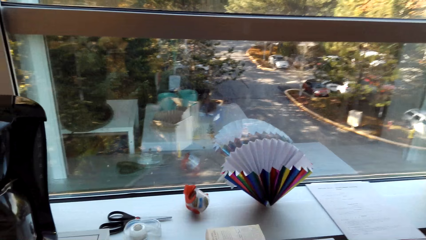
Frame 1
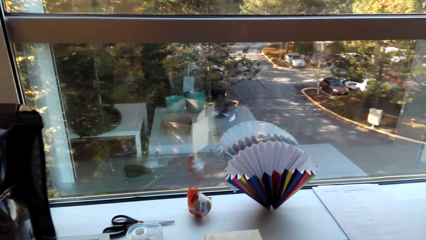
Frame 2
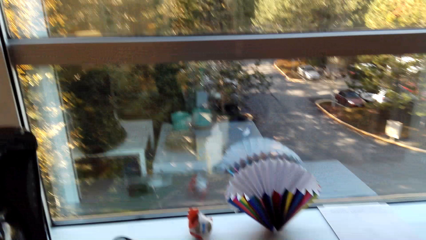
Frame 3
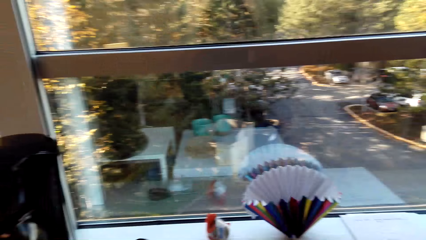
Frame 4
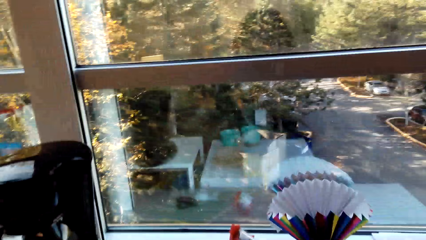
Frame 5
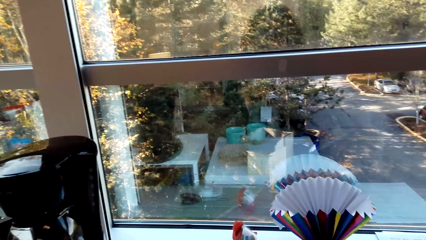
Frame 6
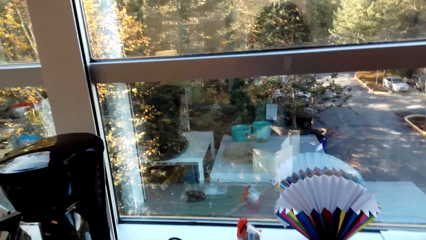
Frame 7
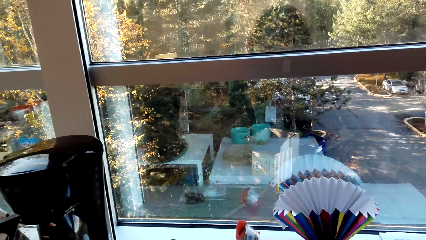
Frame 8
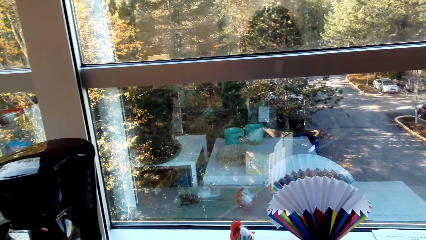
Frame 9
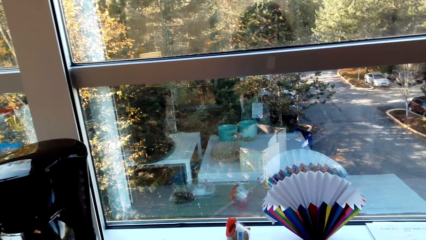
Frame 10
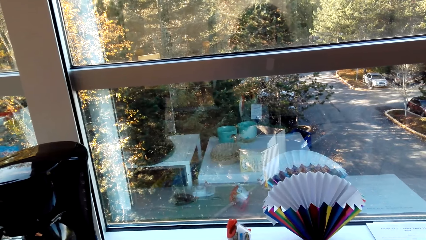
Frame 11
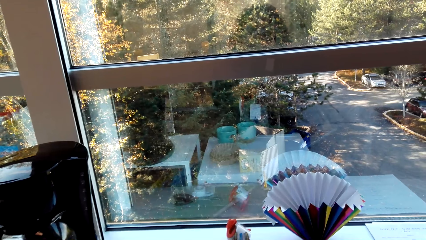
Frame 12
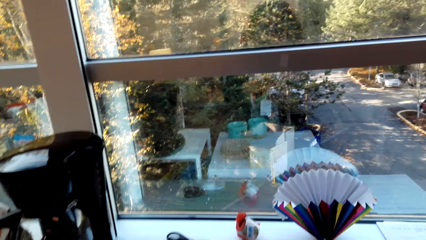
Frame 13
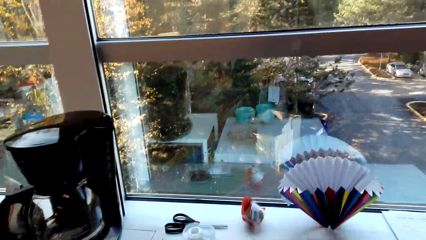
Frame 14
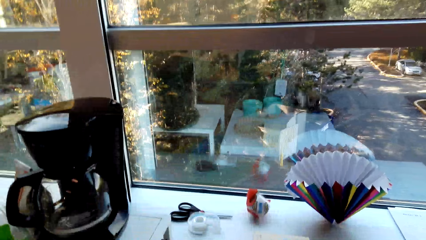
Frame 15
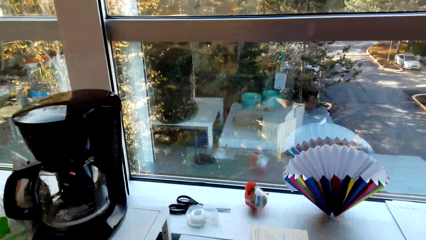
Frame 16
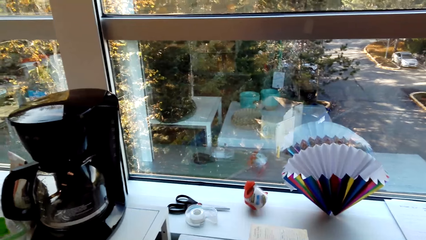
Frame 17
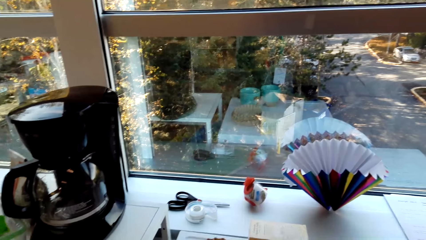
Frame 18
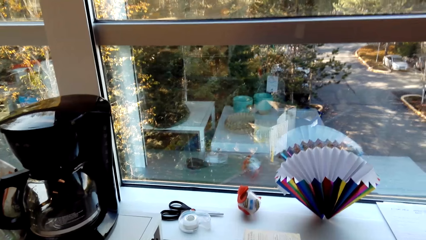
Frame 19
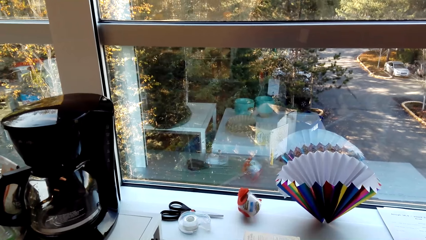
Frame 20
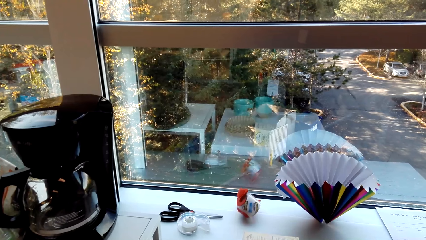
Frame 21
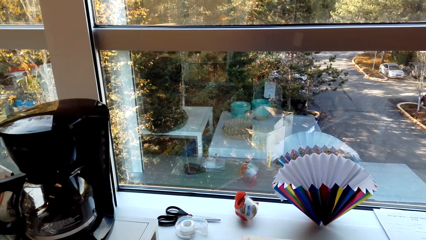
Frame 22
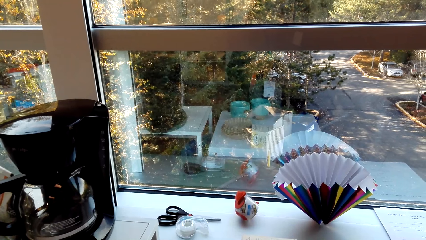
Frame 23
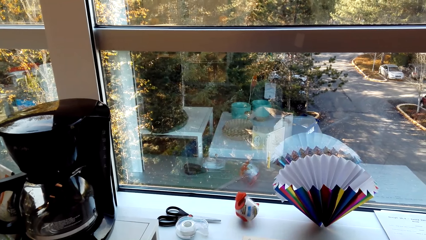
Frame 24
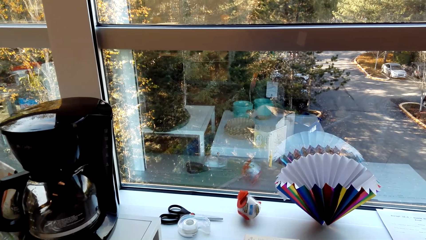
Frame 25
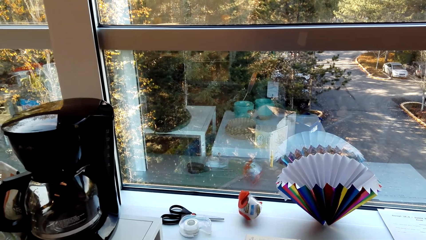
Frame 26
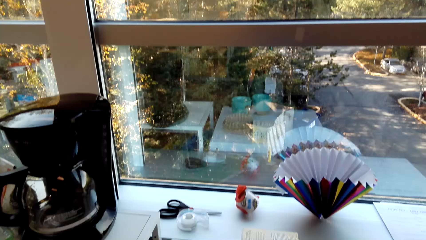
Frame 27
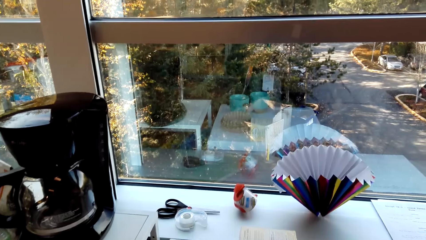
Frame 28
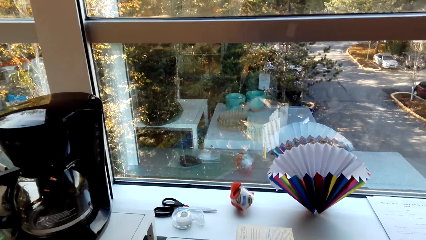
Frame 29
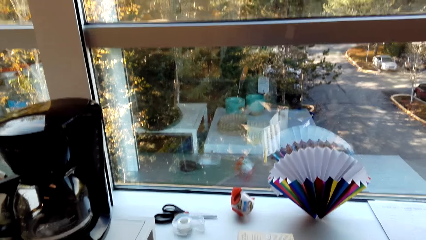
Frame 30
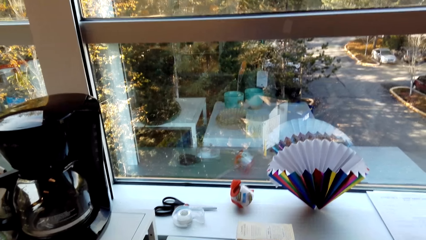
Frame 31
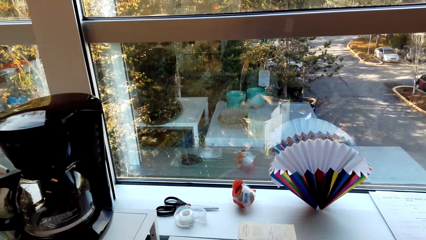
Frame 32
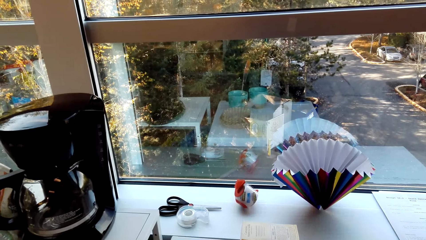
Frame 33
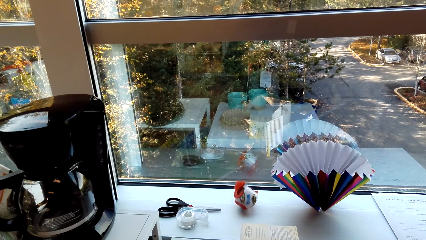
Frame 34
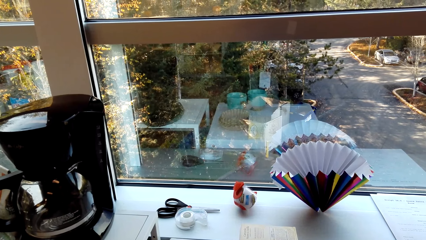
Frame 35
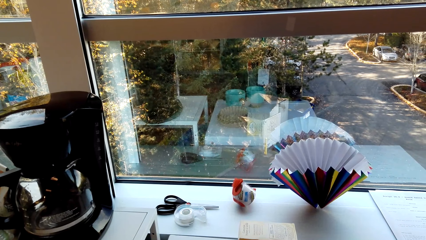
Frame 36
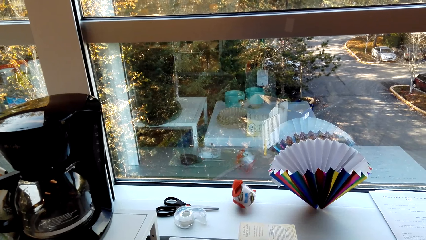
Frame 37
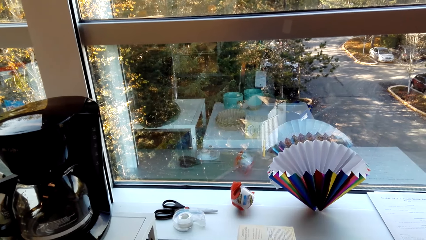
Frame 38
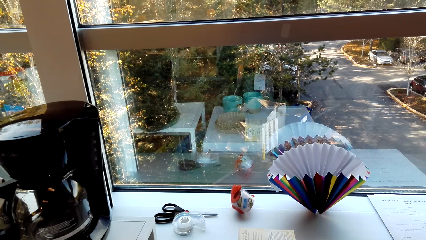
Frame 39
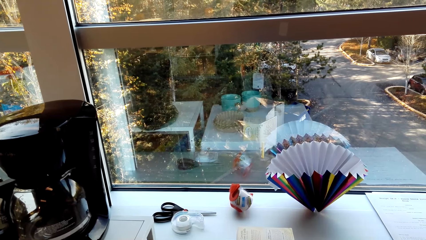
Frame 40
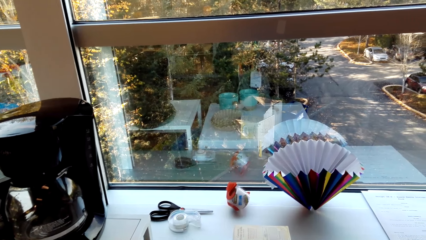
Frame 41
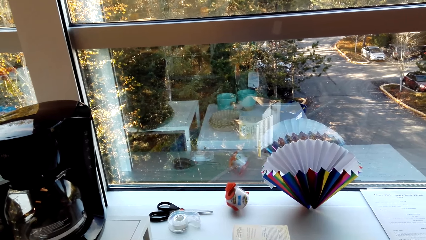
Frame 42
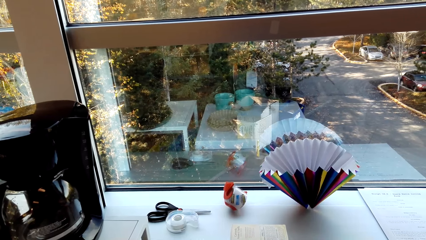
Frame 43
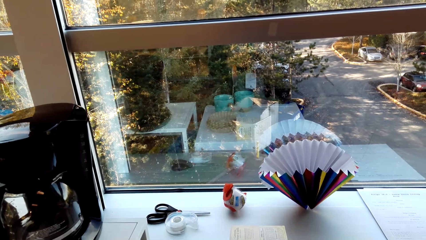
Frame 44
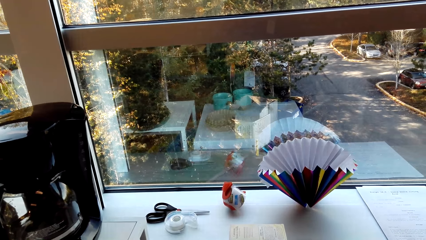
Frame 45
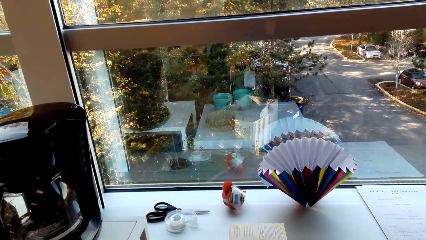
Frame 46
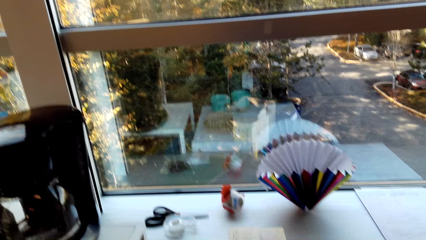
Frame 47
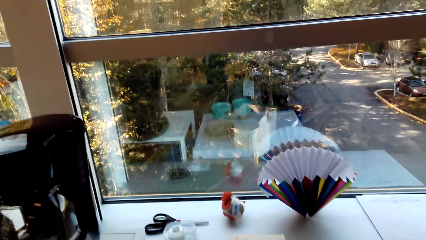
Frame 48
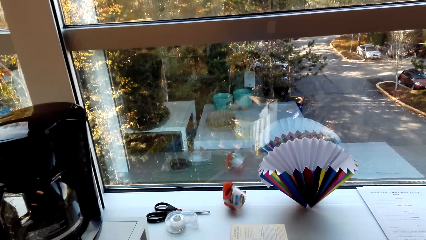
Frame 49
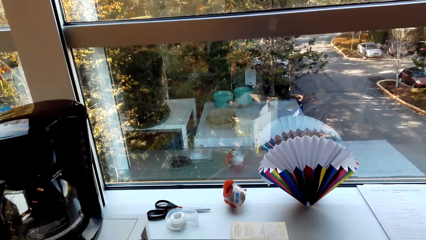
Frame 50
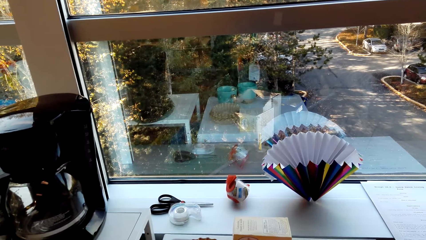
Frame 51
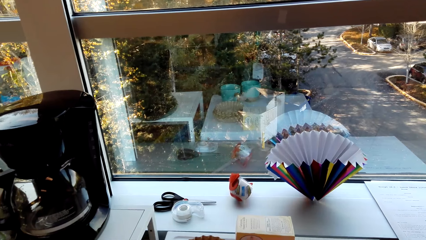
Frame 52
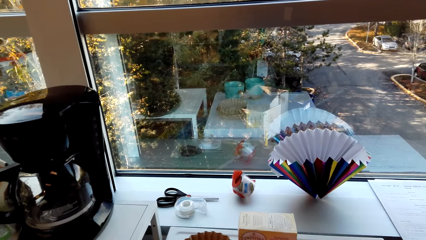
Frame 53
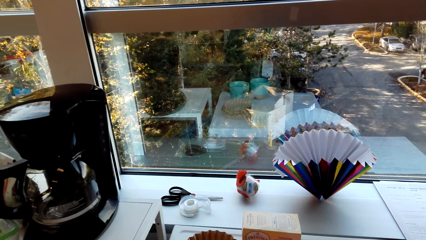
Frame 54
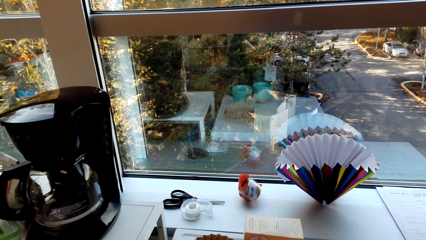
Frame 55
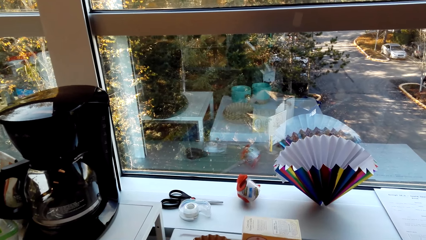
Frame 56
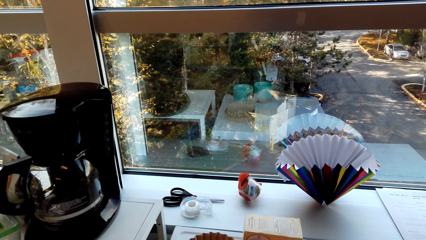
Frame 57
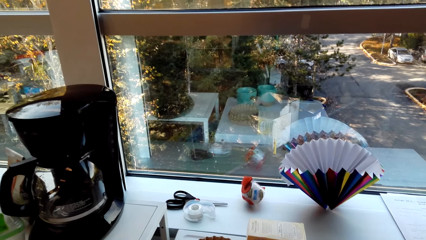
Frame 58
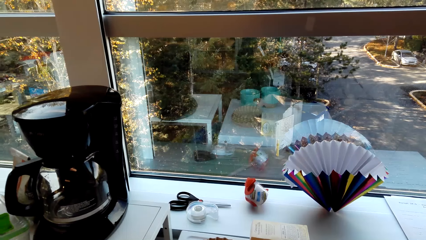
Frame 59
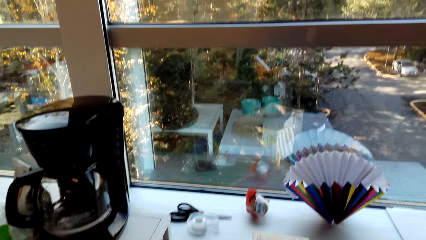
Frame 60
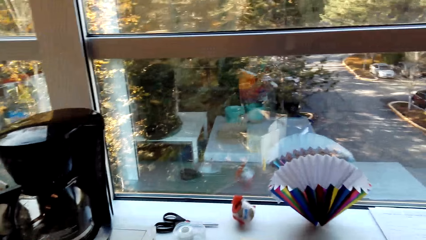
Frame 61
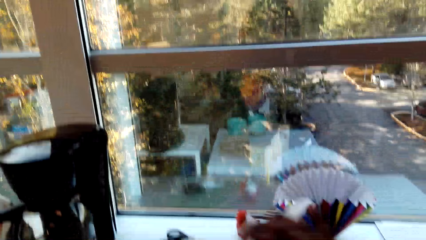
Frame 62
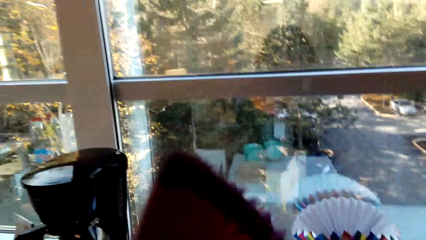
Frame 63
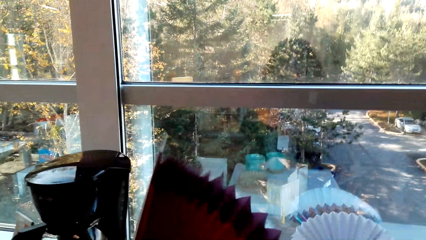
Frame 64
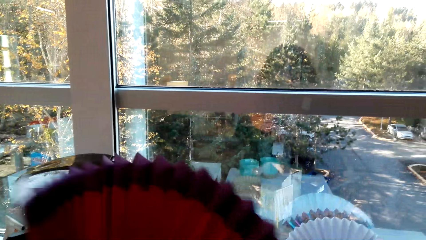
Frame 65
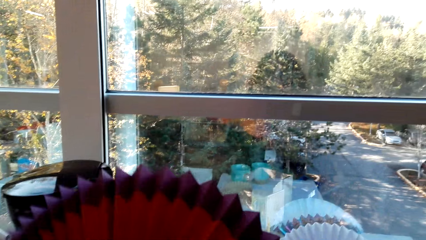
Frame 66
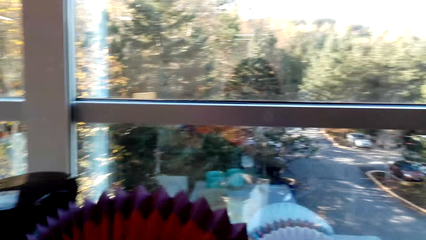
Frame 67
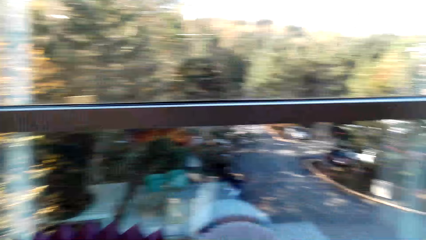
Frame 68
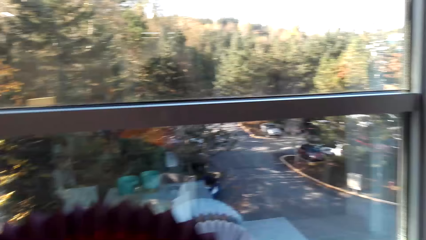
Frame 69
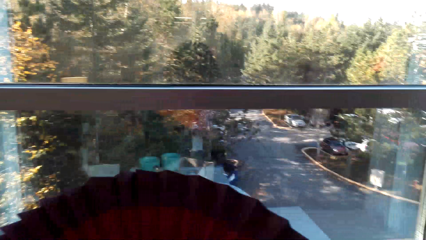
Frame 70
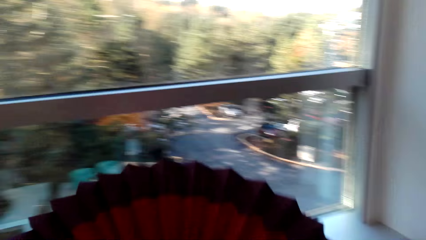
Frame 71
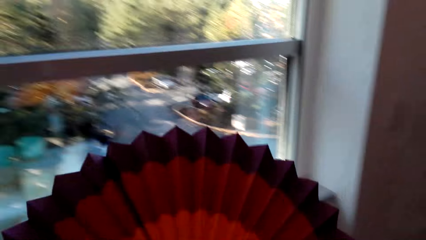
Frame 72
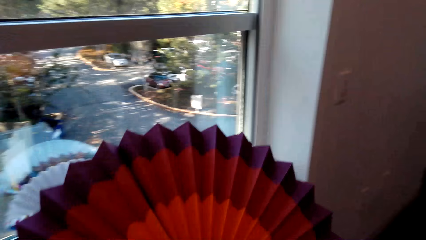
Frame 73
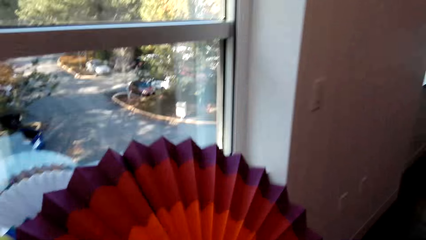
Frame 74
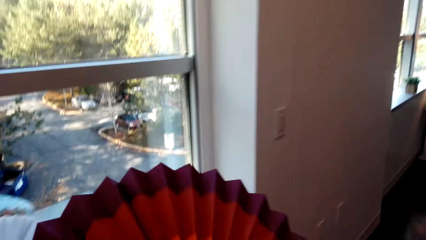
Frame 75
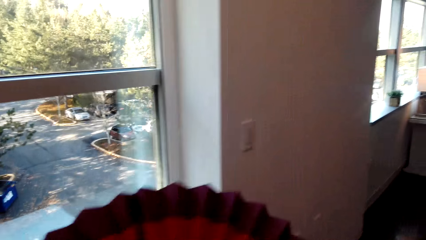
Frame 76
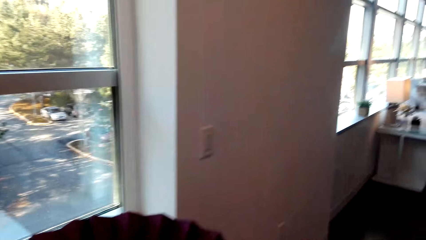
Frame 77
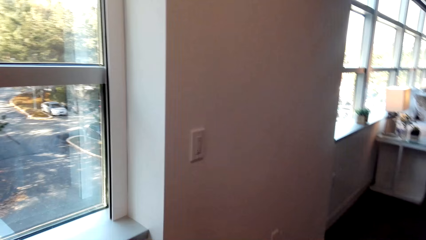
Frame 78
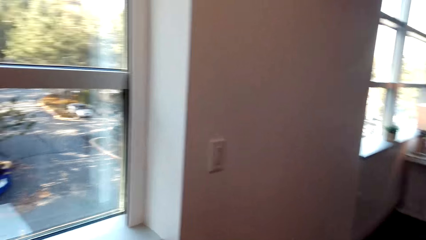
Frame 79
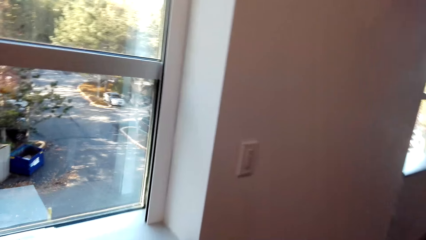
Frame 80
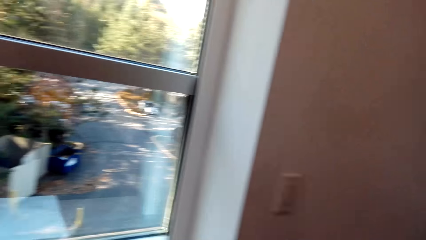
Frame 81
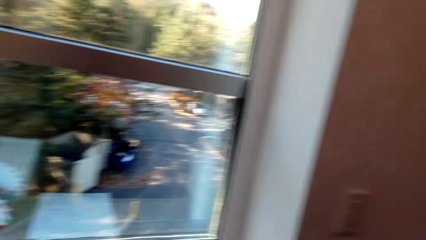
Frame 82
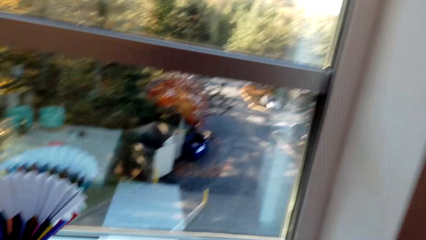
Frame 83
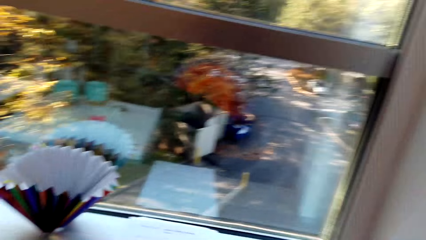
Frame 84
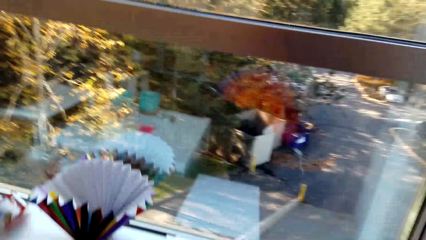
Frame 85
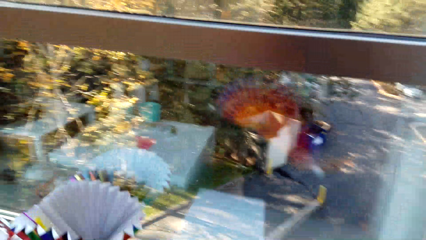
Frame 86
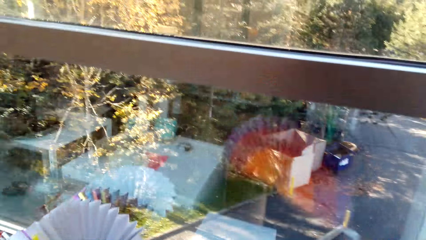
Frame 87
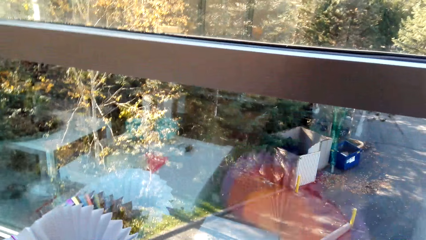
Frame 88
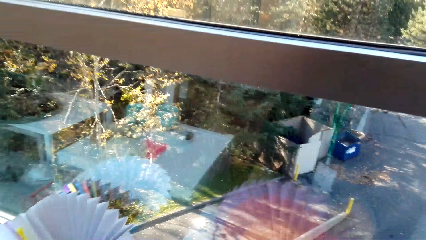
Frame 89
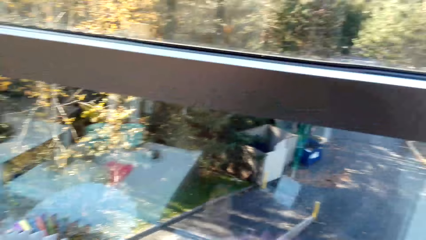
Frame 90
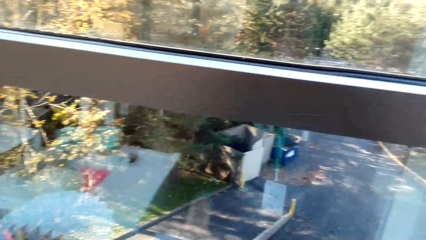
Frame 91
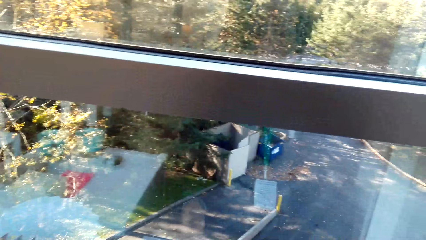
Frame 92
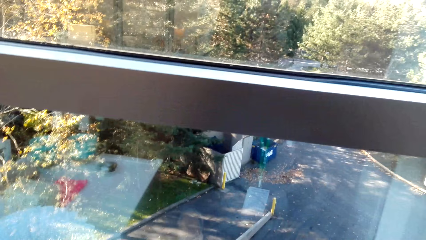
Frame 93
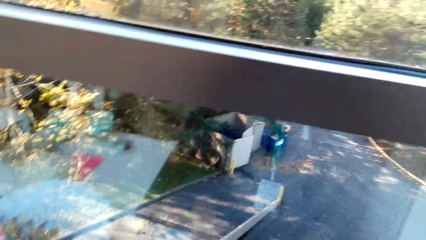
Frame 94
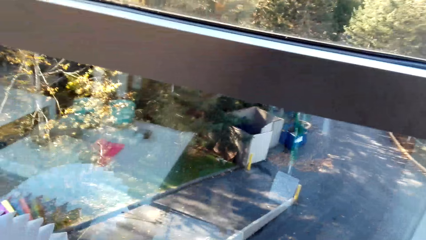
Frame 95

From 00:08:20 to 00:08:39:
The camera wearer picks up the tape. A person talks in the room. The camera wearer unwinds the tape. They talk in the room. They place the tape on the fridge. The person talks in the room. The camera wearer talks in the room. They lift up the paper fan. They move in the room.
